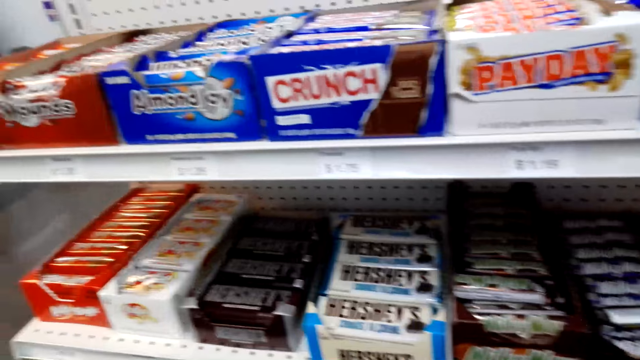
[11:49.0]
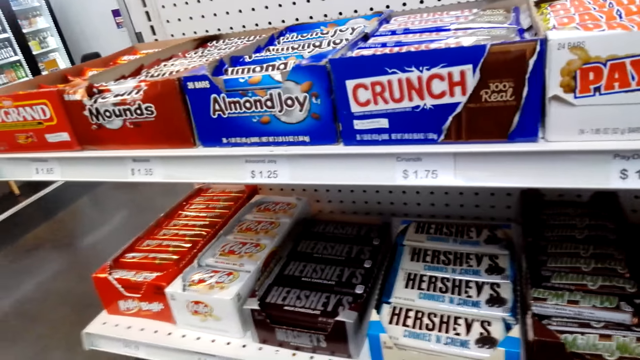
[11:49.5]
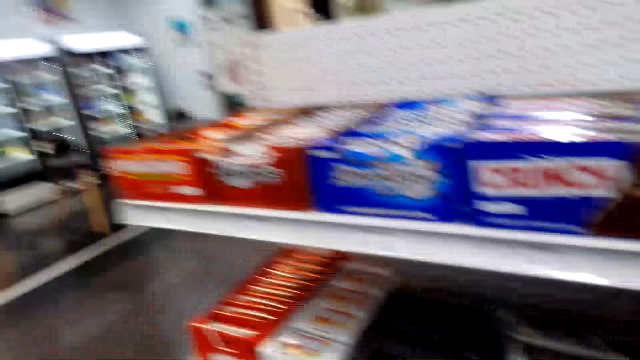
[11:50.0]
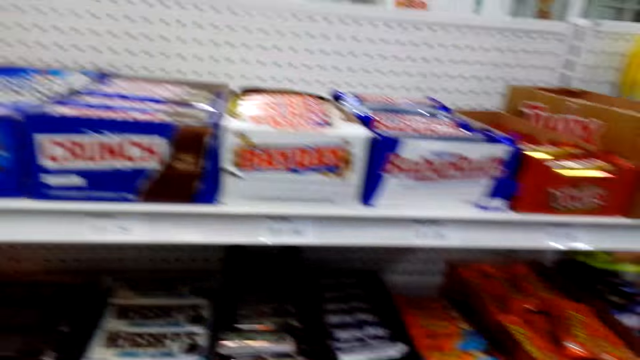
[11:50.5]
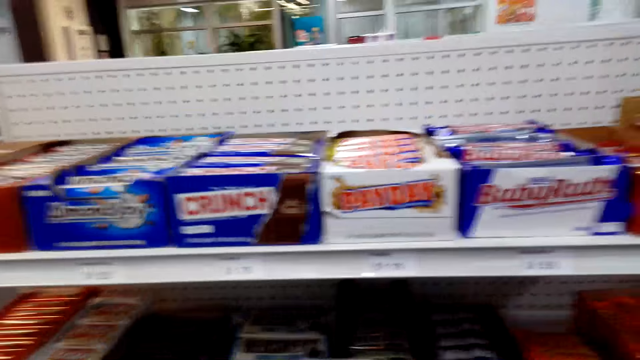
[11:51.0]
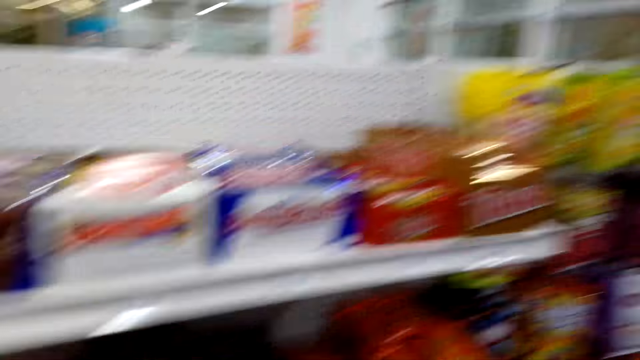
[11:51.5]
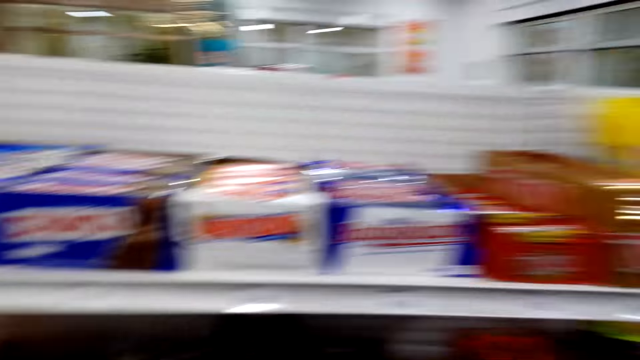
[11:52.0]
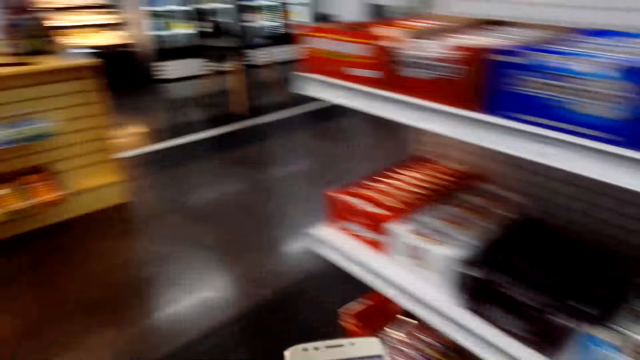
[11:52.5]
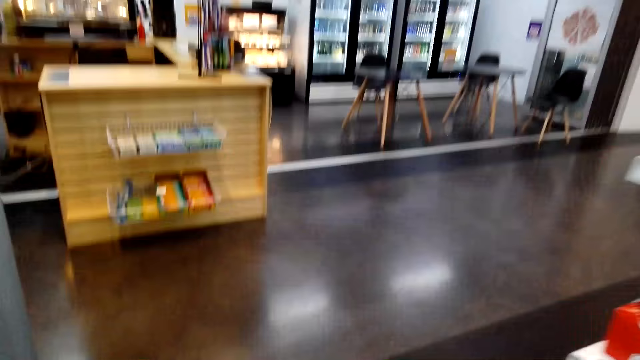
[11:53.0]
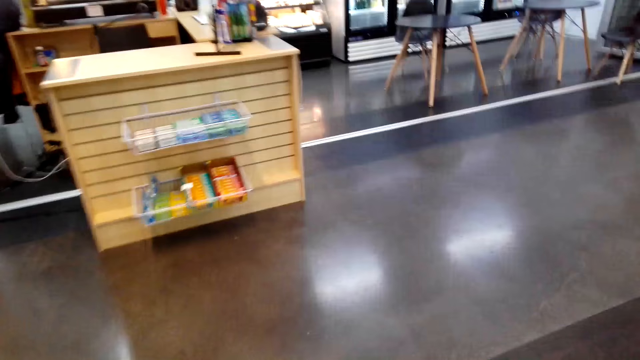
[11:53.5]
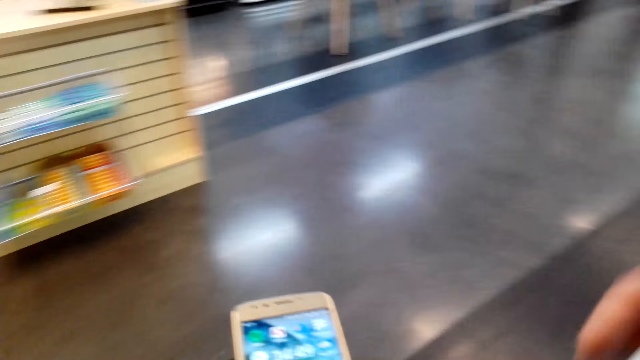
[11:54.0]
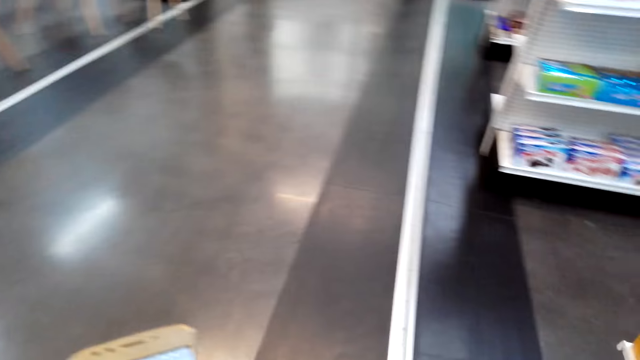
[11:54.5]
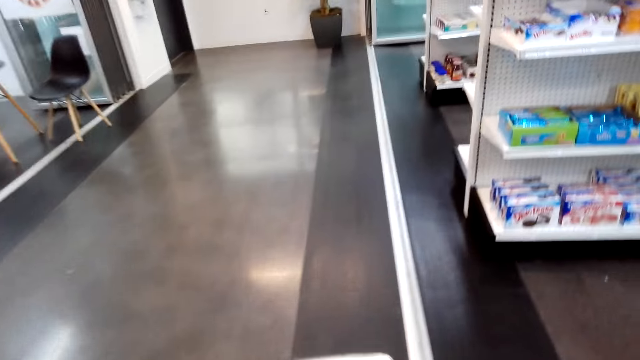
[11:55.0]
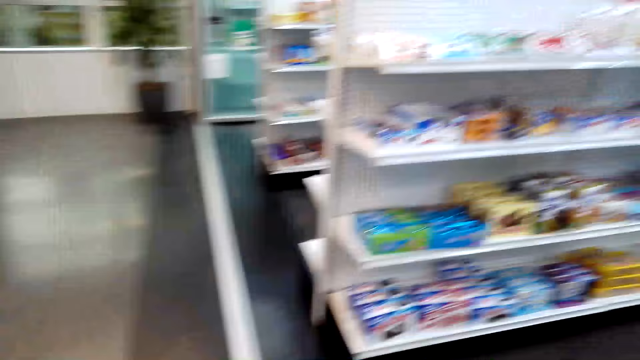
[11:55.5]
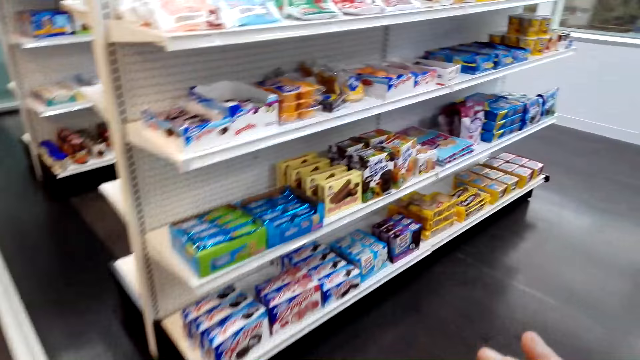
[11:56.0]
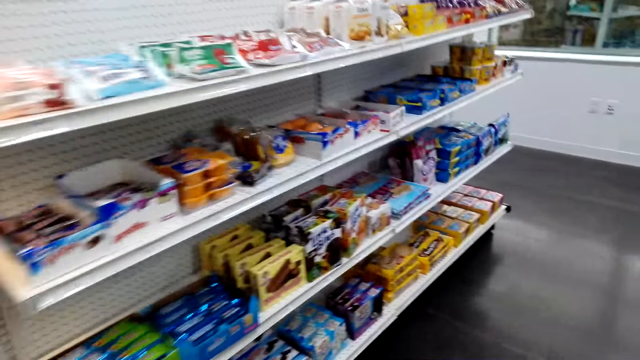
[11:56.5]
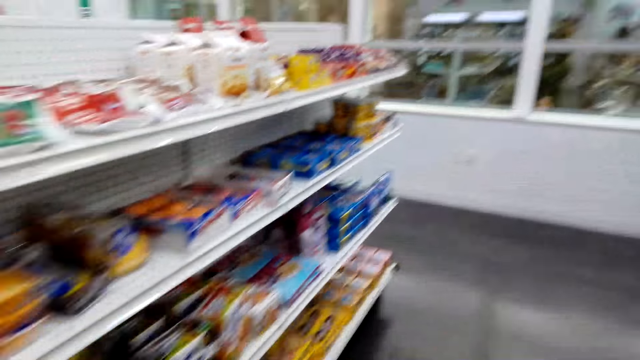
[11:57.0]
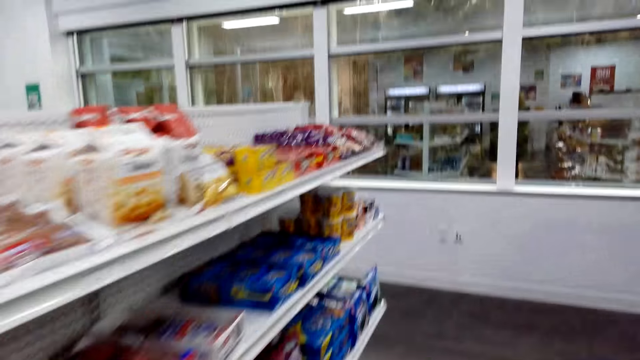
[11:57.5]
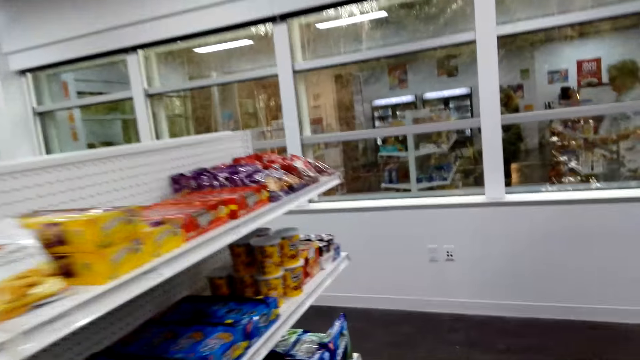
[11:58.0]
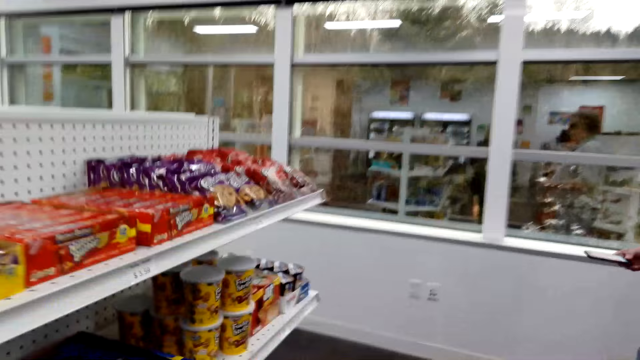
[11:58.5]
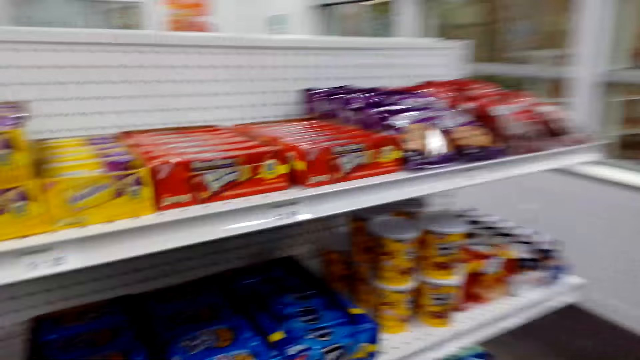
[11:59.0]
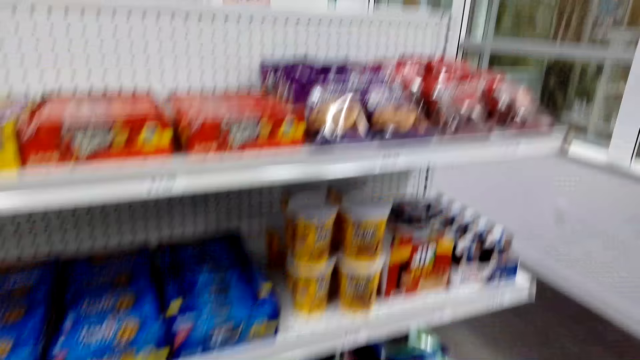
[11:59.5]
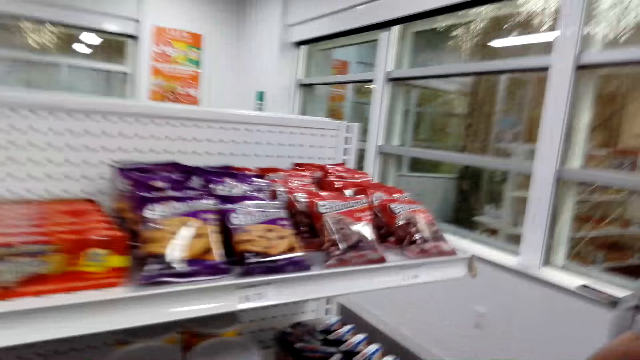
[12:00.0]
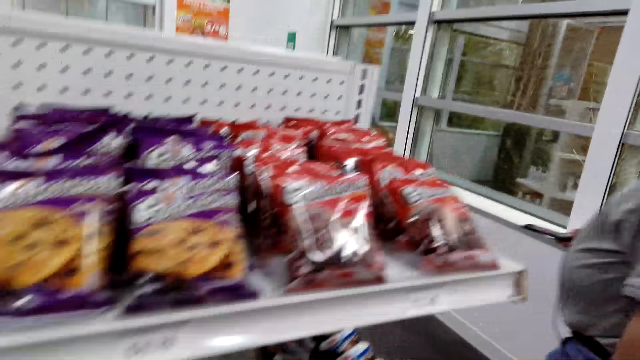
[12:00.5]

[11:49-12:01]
The camera wearer scrolls the phone. They hold the phone while looking at the shelf. The camera wearer and a man walk around.

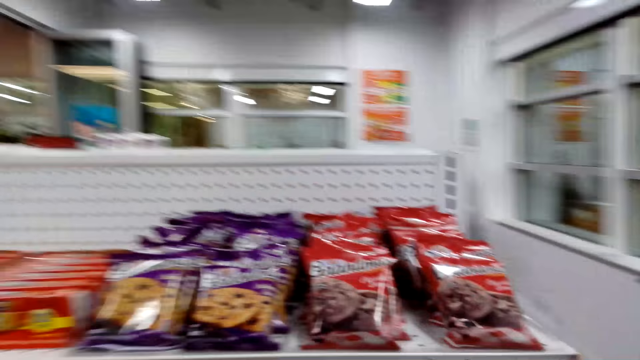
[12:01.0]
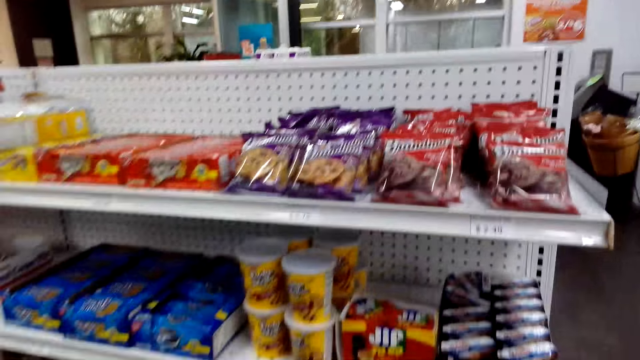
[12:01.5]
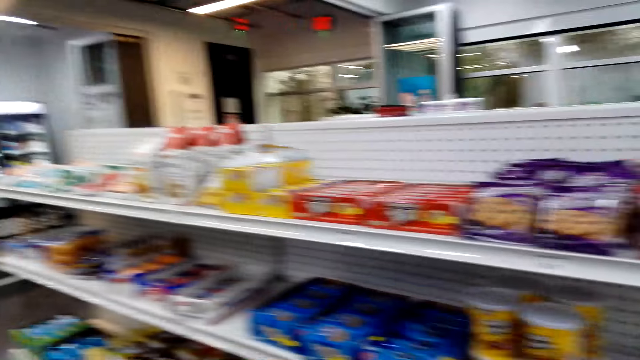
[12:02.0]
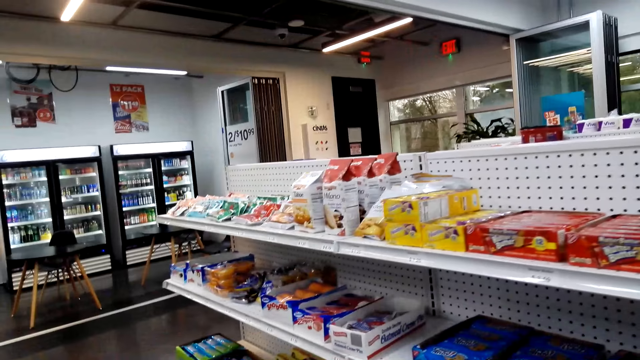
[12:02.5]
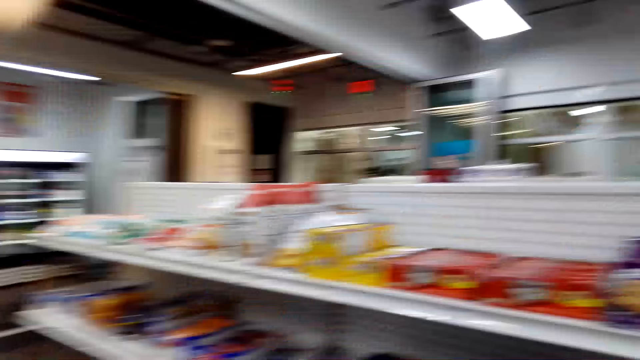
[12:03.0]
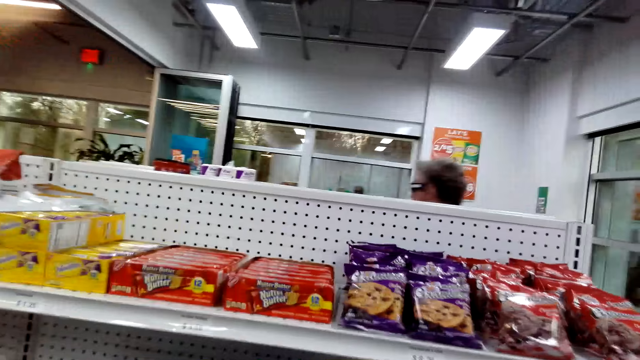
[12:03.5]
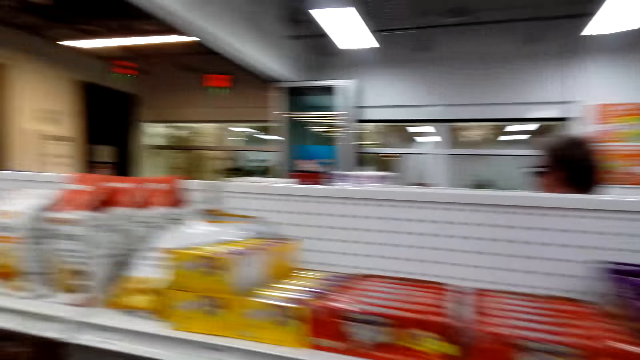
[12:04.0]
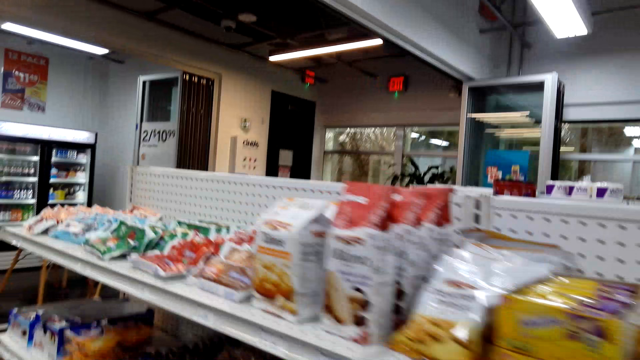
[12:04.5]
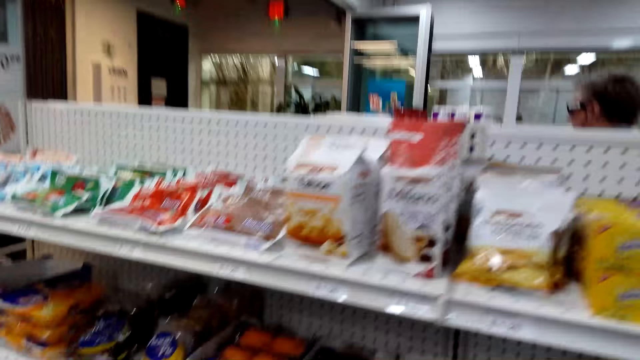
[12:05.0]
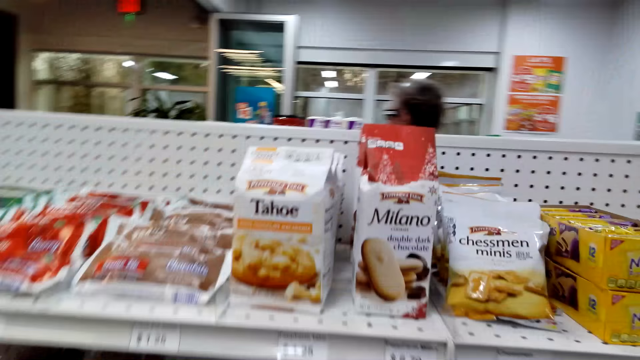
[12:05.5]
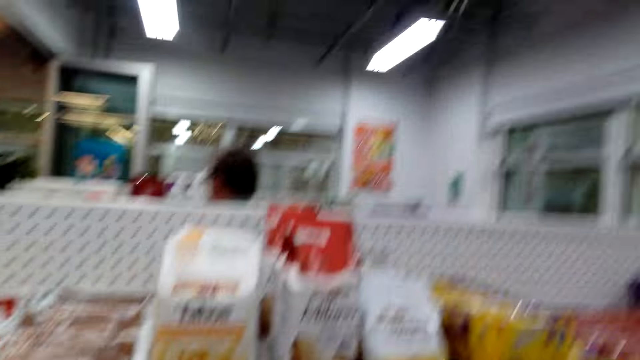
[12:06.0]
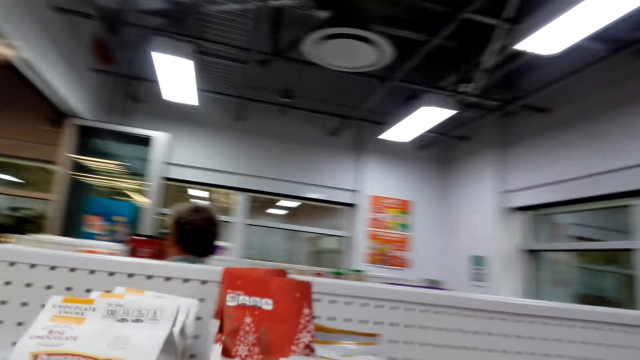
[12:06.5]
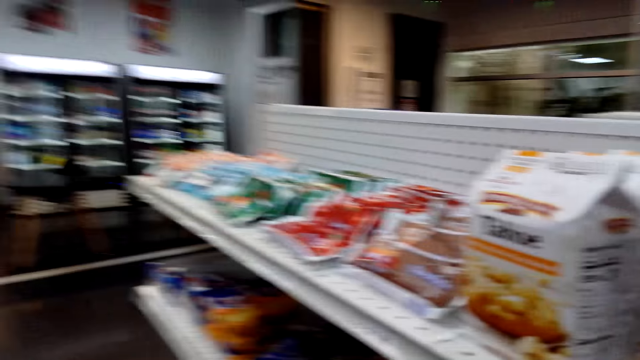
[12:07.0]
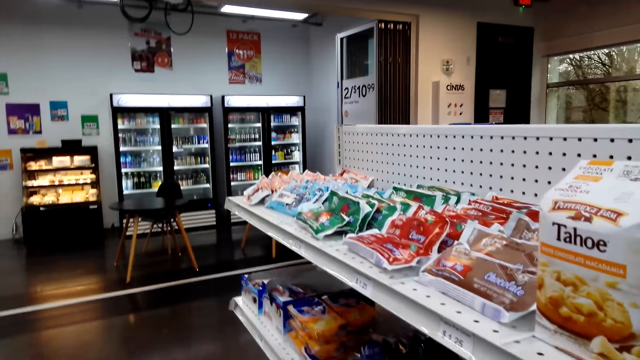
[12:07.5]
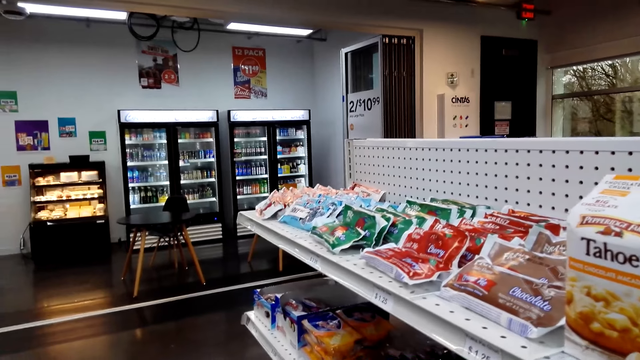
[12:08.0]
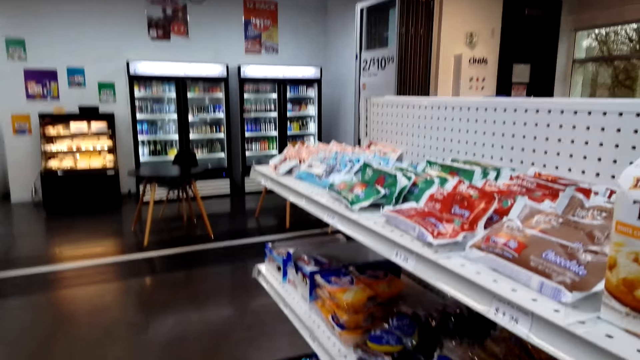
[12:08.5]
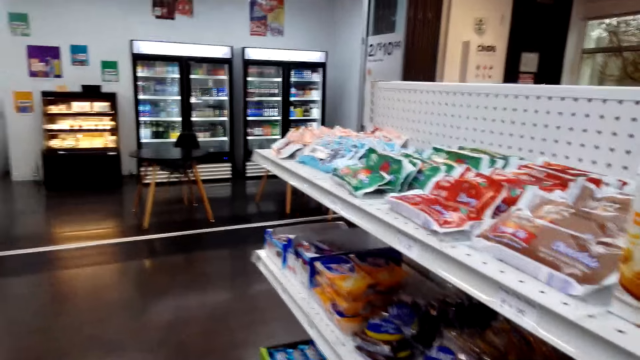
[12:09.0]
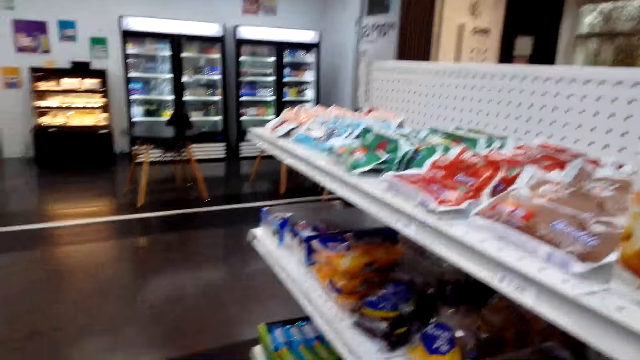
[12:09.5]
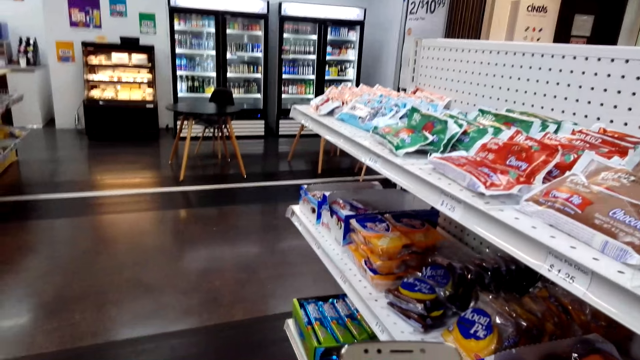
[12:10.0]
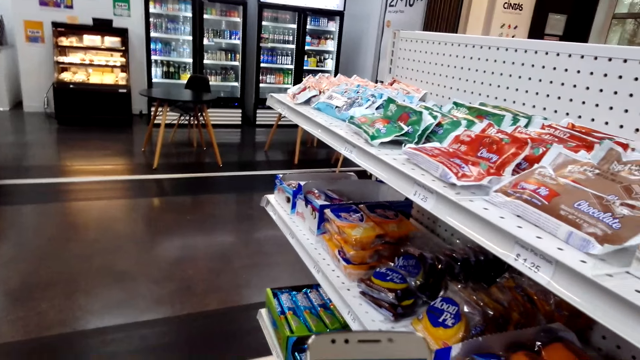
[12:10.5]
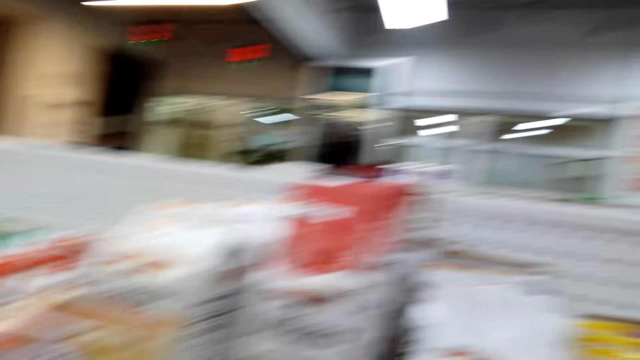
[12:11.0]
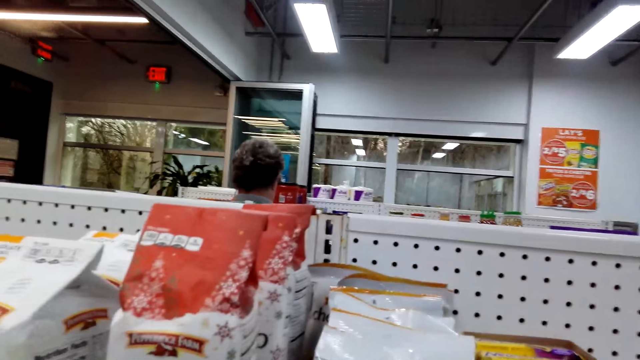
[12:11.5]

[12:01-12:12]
The camera wearer converses with a man.
